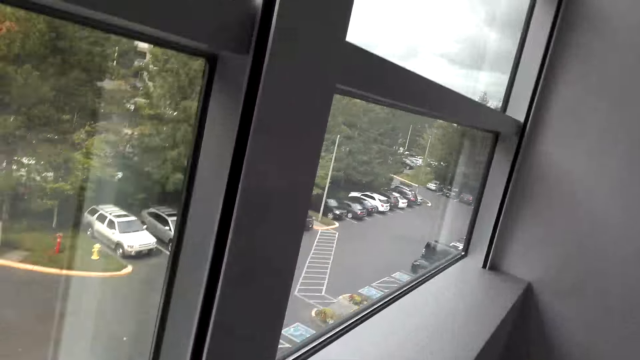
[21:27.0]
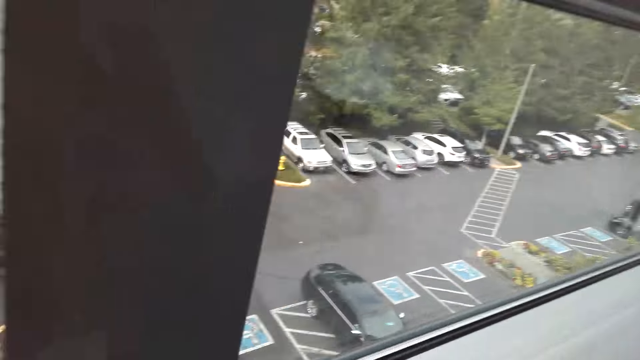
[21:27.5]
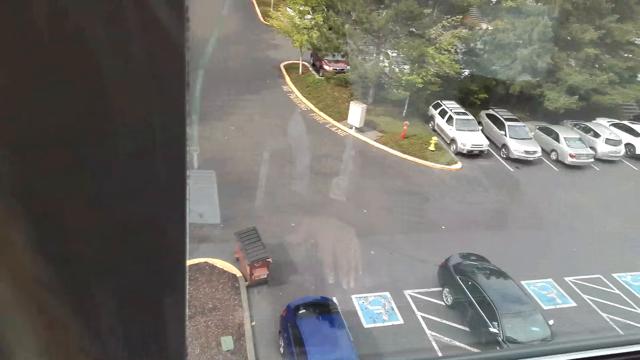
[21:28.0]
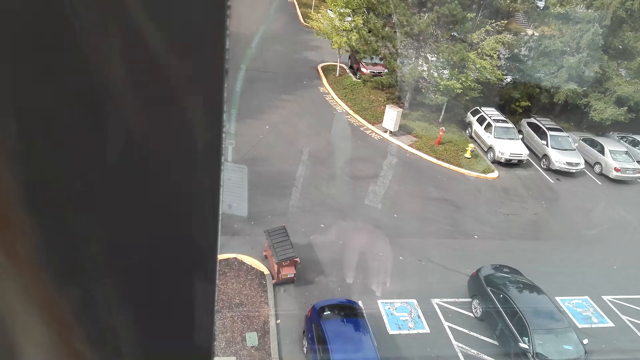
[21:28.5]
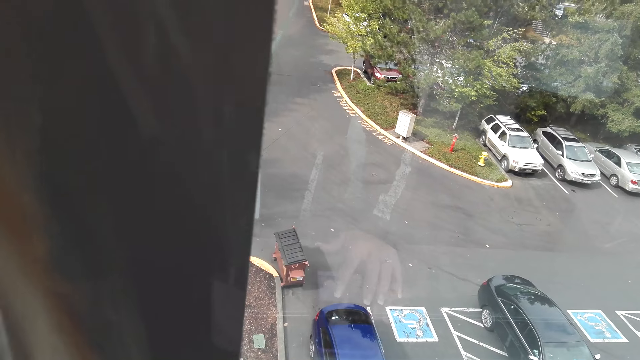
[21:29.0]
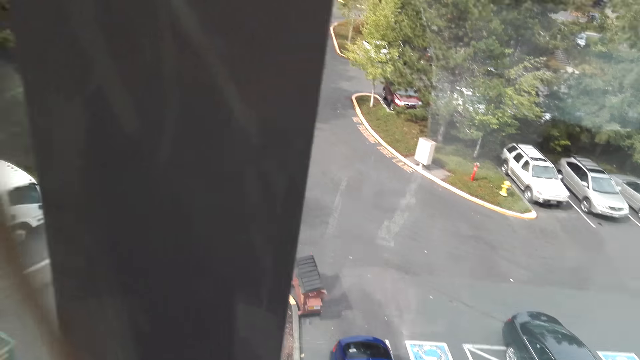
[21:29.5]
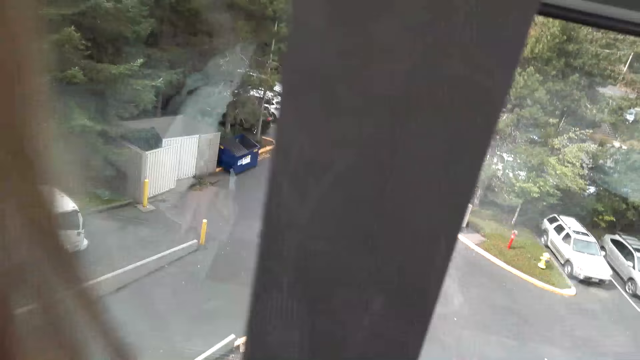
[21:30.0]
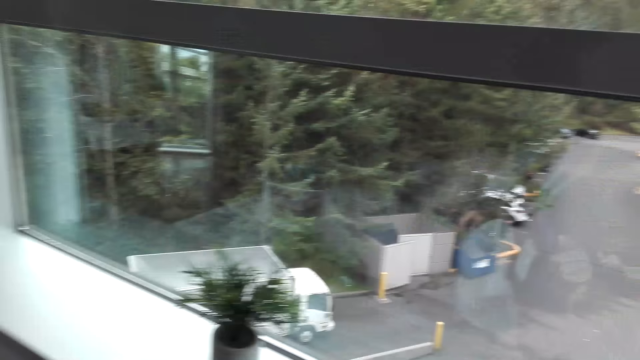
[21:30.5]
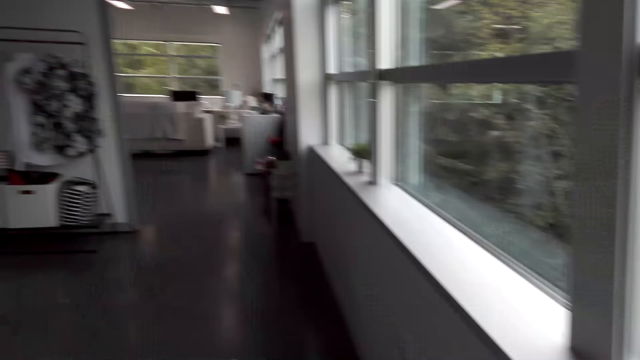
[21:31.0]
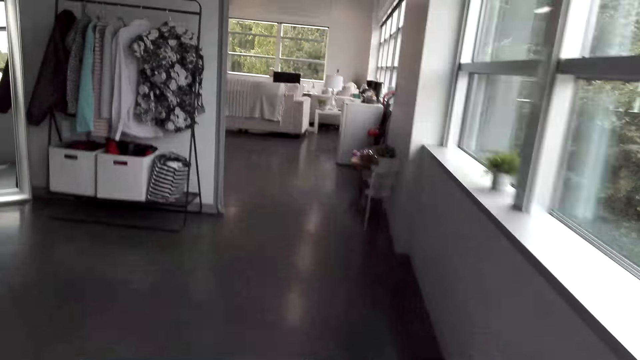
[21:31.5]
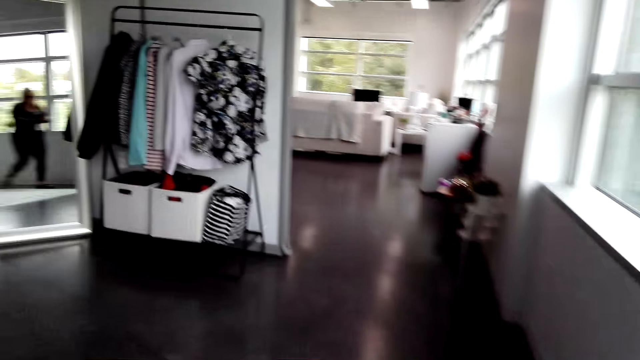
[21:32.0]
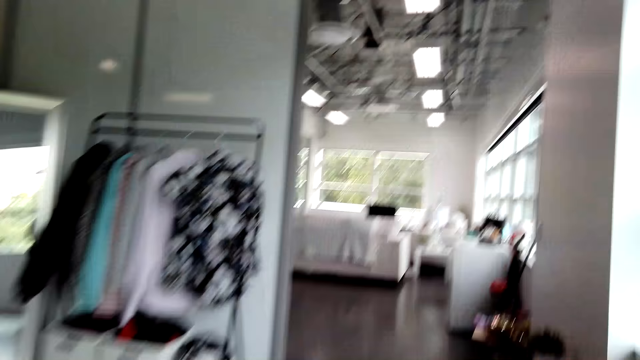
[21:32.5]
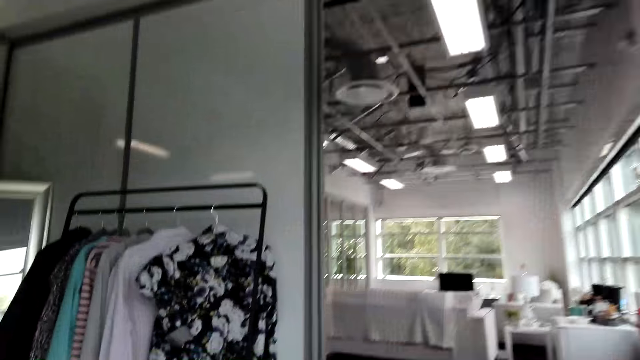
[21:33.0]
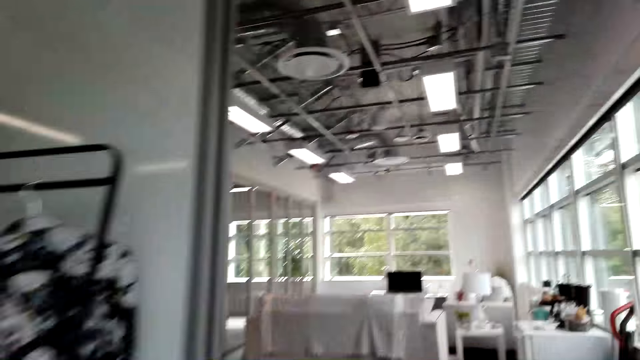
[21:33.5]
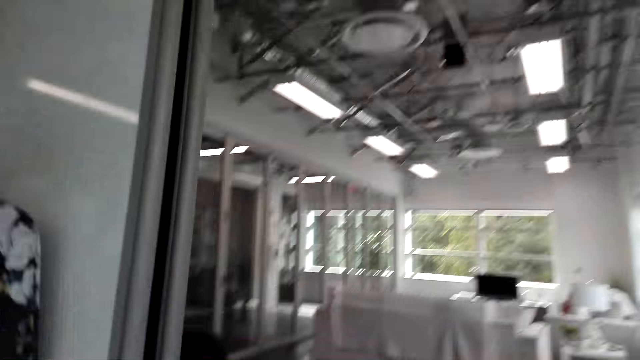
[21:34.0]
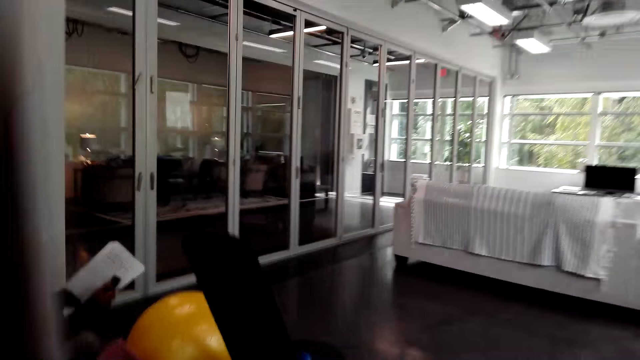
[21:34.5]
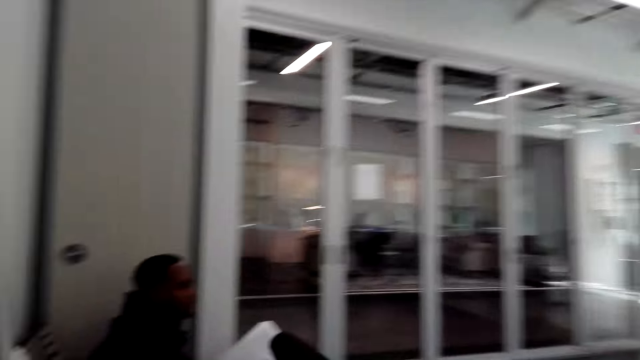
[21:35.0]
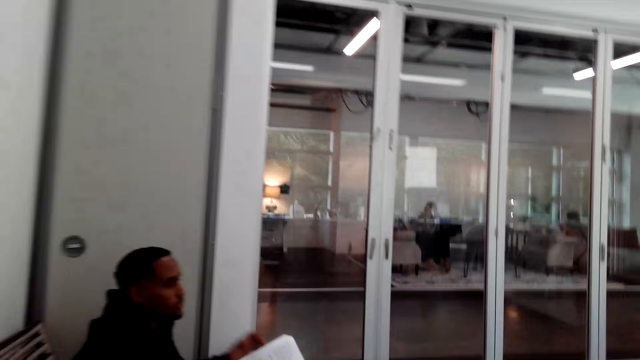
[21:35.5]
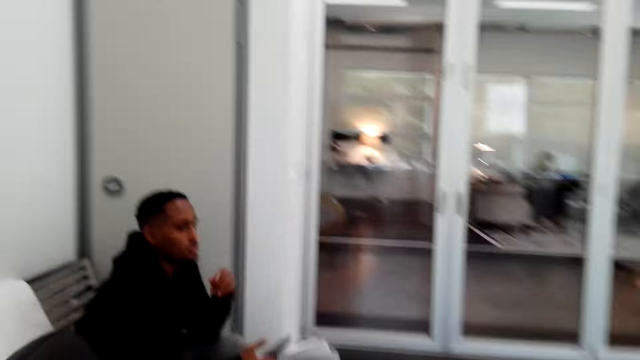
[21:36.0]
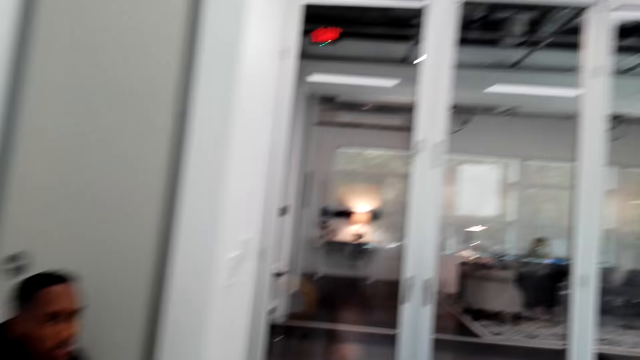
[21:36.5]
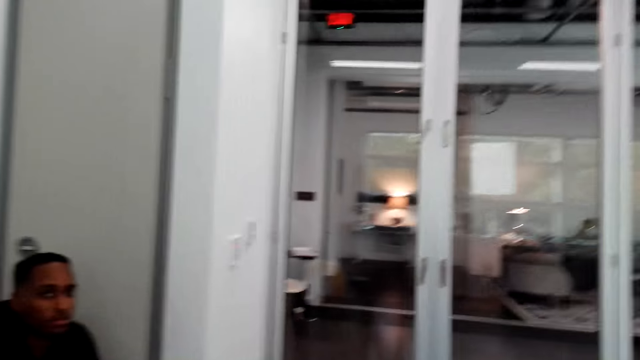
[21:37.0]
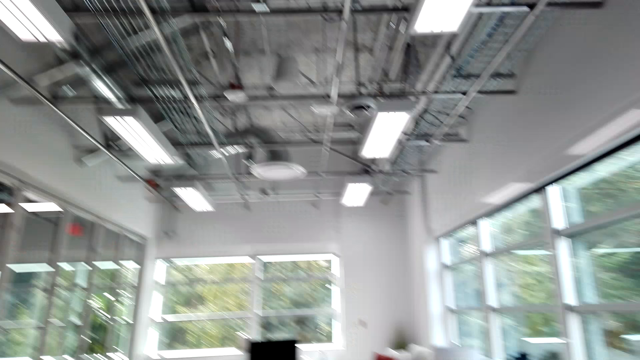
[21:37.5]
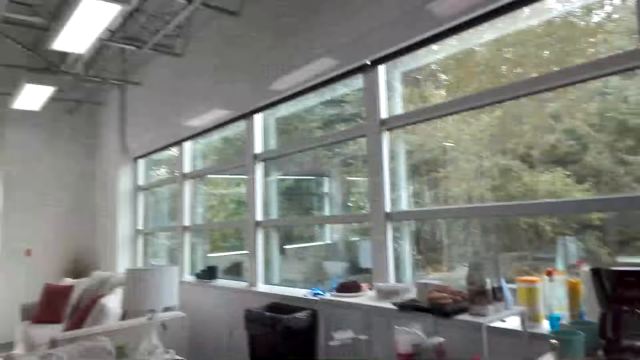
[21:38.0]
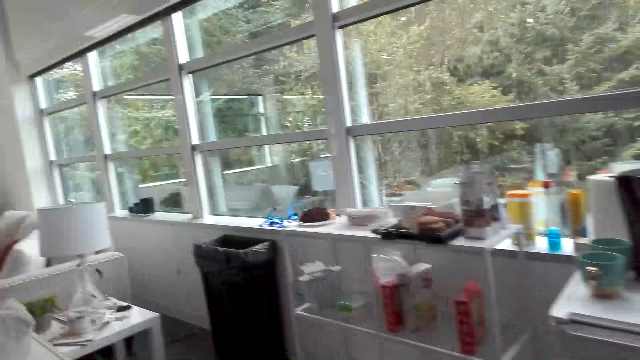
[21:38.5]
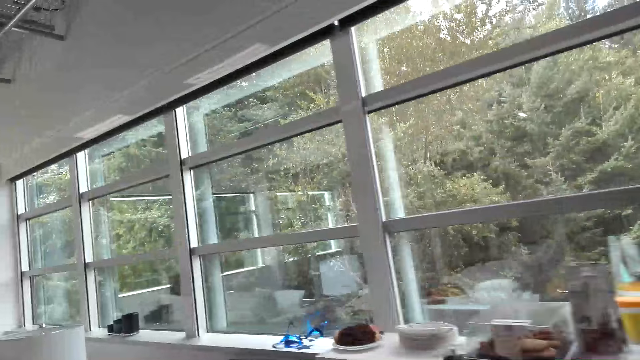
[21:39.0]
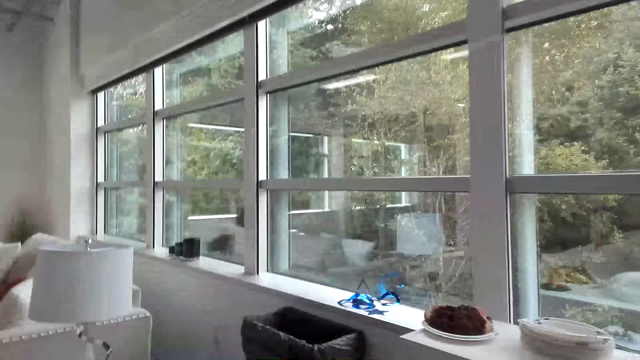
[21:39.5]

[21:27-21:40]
The camera wearer operates her phone. She picks her phone and walks around. She walks by a man. The man converses with the camera wearer. The camera wearer walks around.

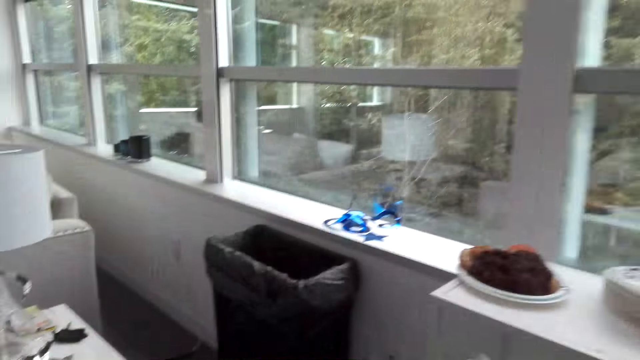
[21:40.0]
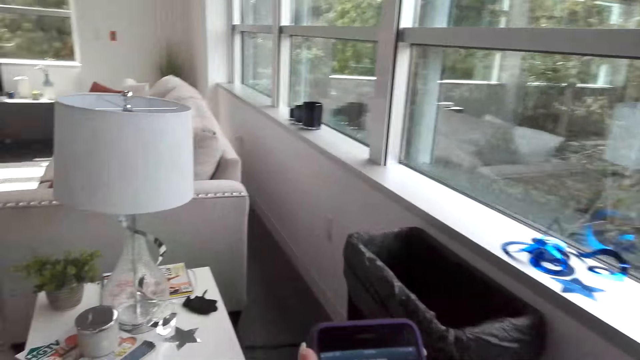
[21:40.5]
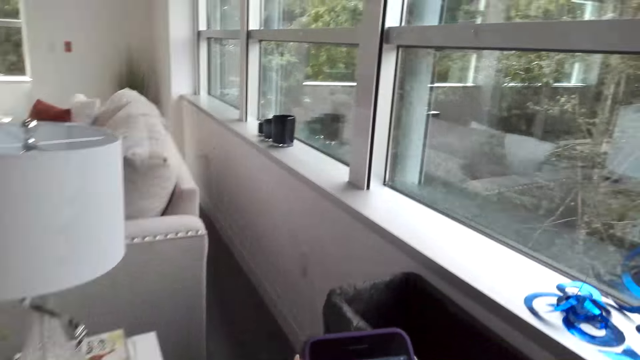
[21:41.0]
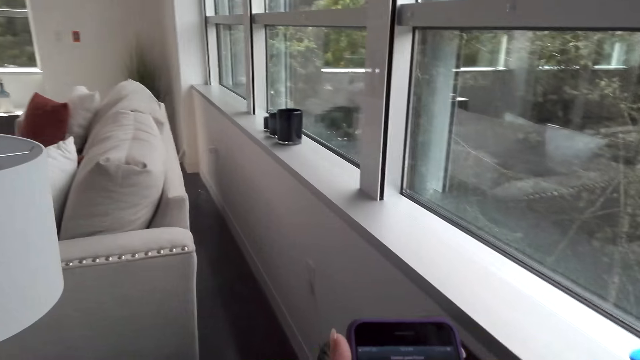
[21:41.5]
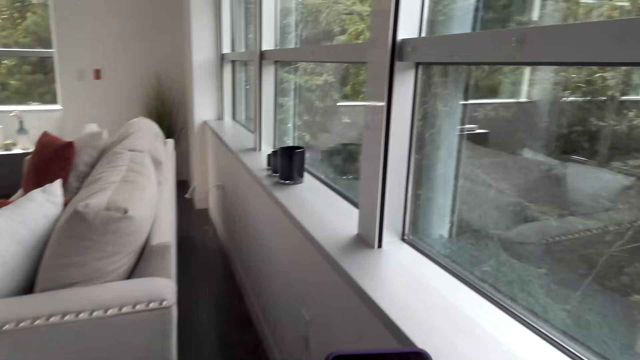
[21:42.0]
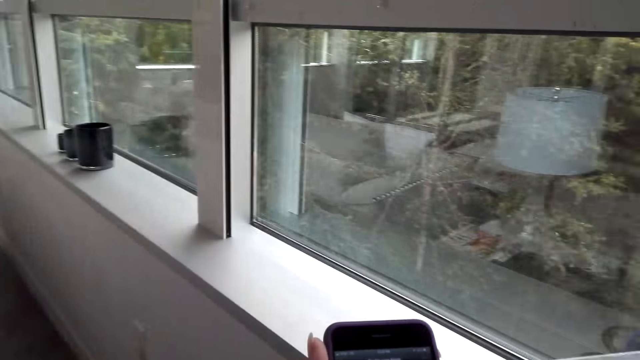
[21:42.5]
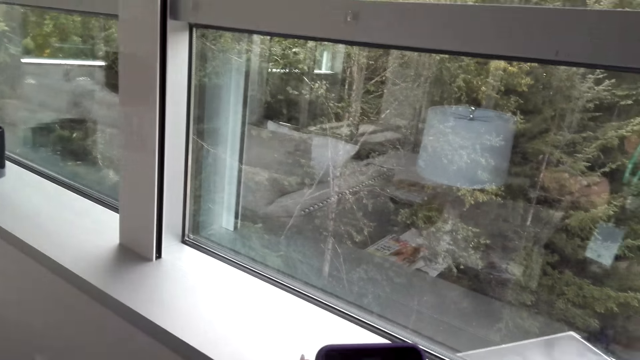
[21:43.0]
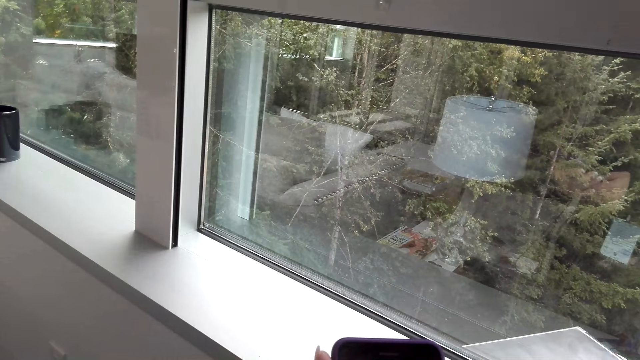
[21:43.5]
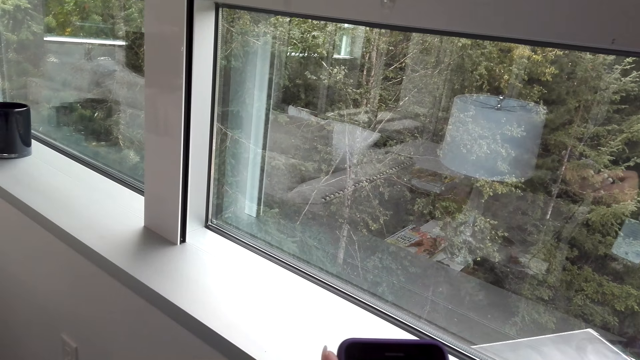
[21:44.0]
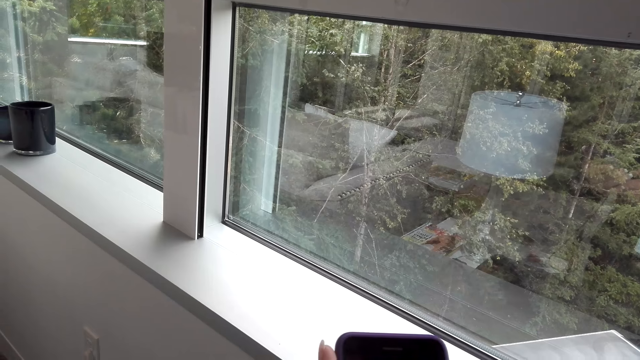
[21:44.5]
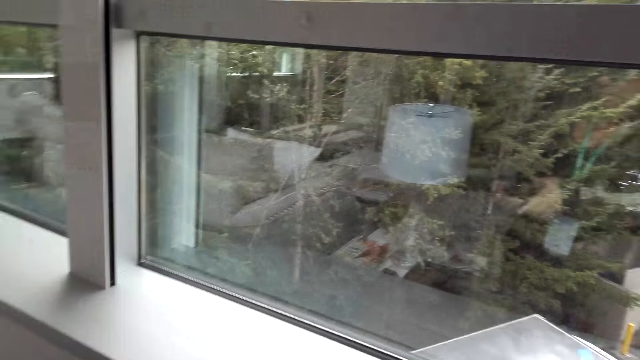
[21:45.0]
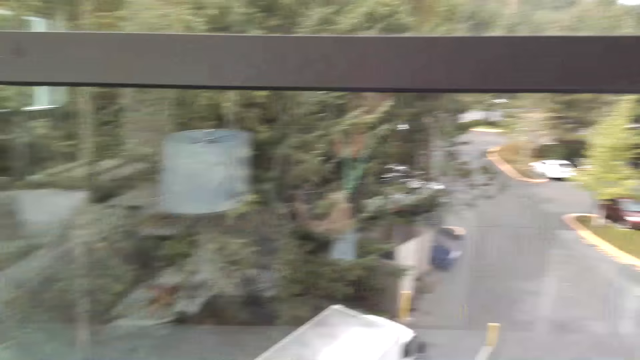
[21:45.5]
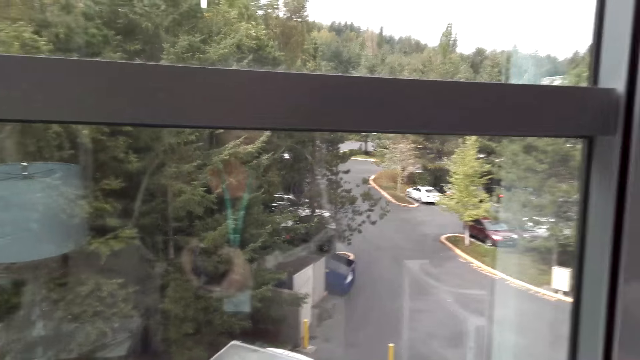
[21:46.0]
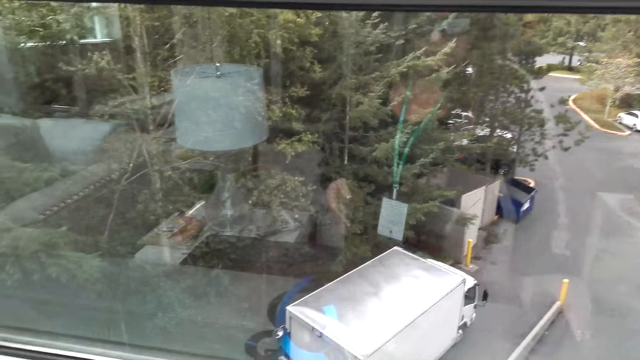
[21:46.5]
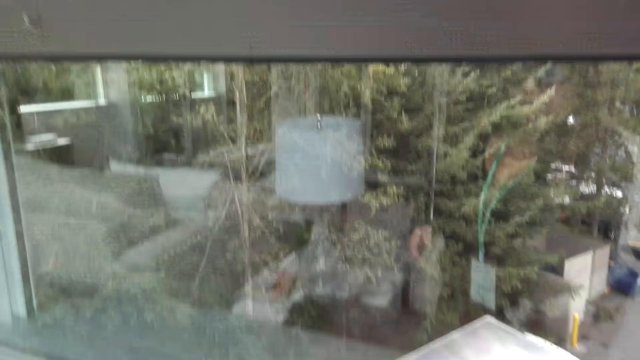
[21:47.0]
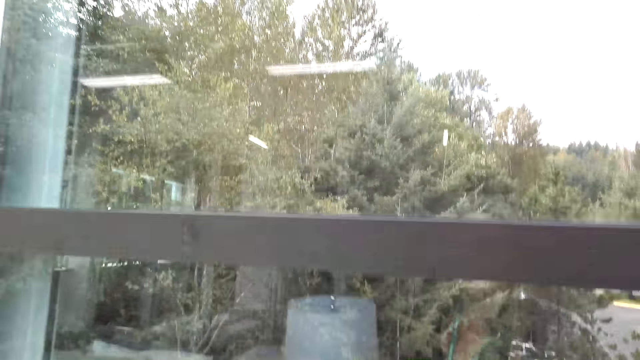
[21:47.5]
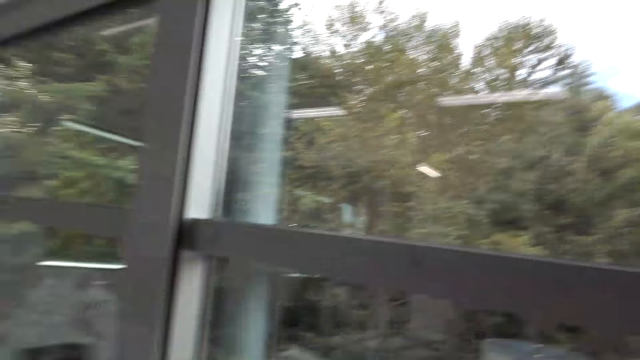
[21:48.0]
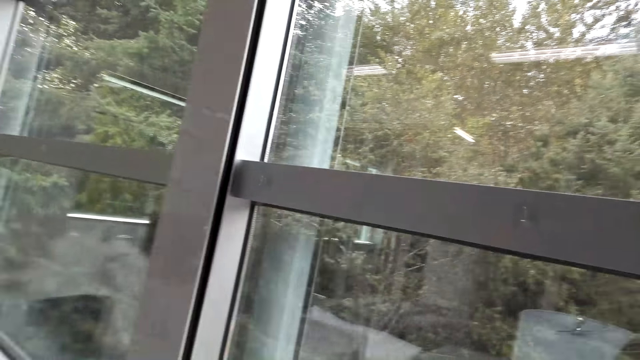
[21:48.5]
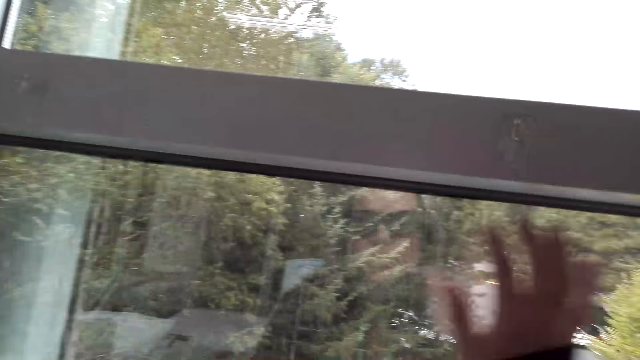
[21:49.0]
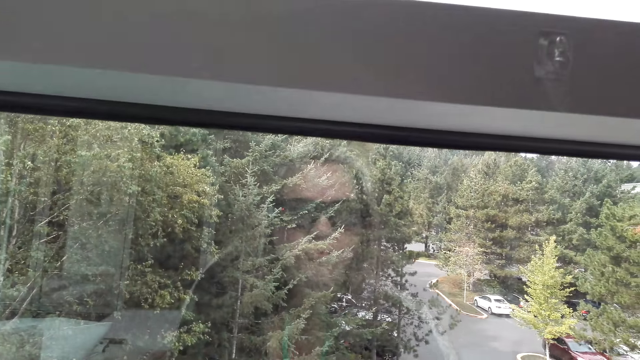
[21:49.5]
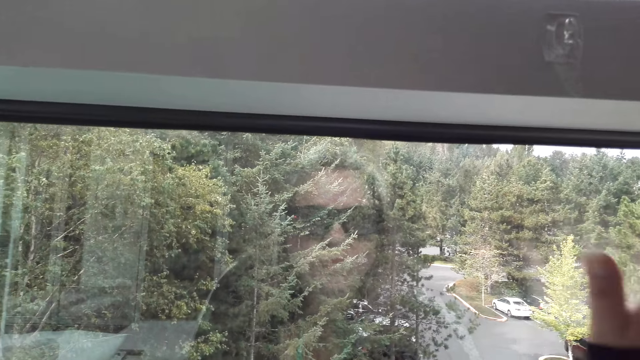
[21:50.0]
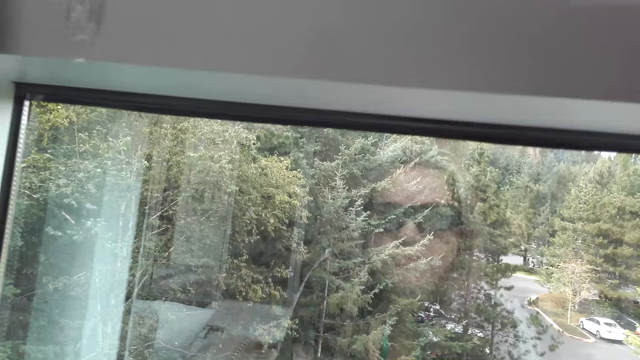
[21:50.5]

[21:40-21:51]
The camera wearer operates her phone. She looks at the window. She places the phone on the window bar. She wipes the window with her hands.
